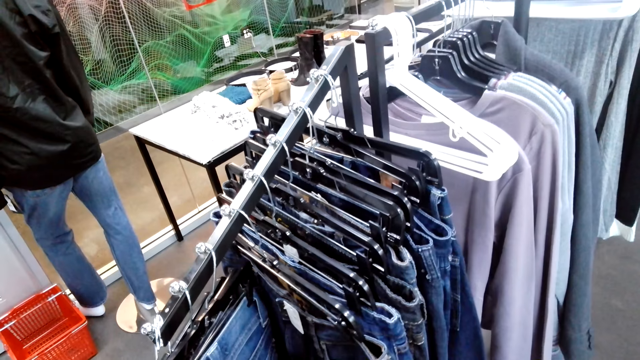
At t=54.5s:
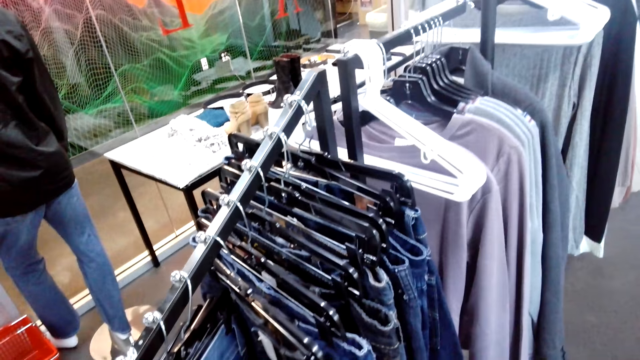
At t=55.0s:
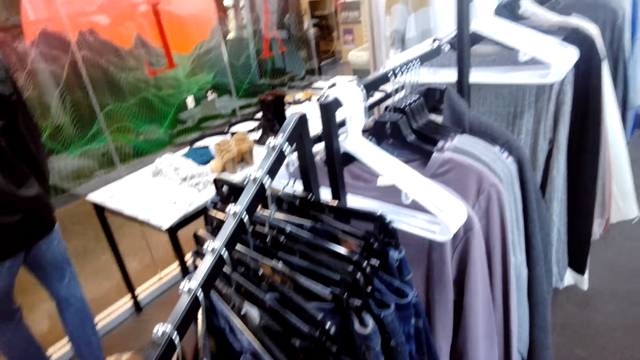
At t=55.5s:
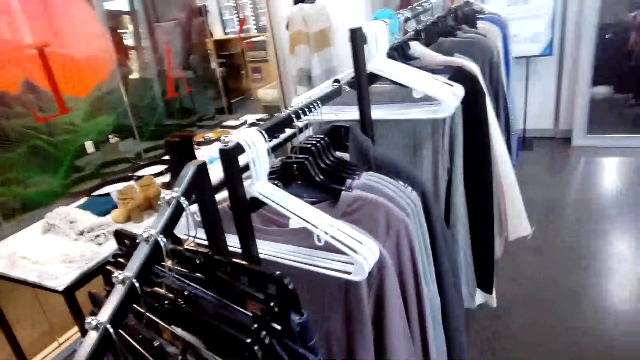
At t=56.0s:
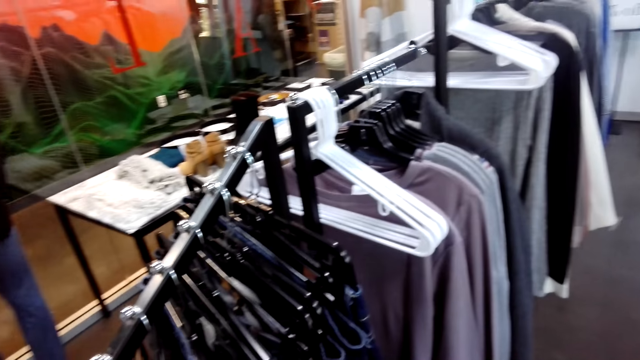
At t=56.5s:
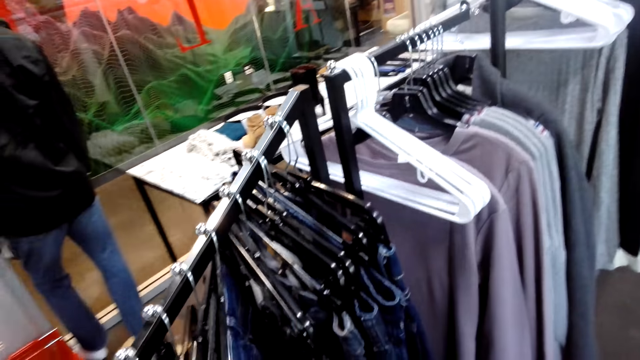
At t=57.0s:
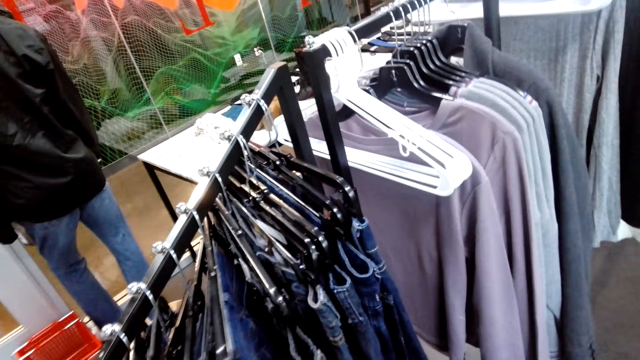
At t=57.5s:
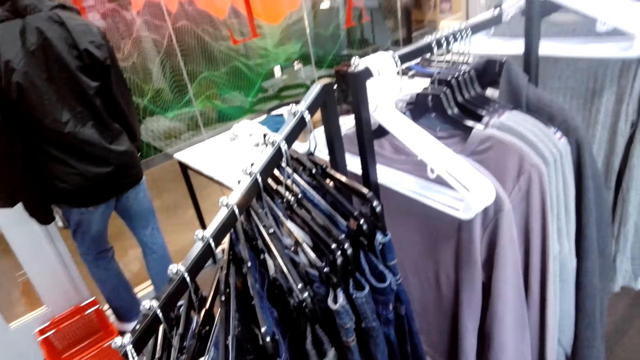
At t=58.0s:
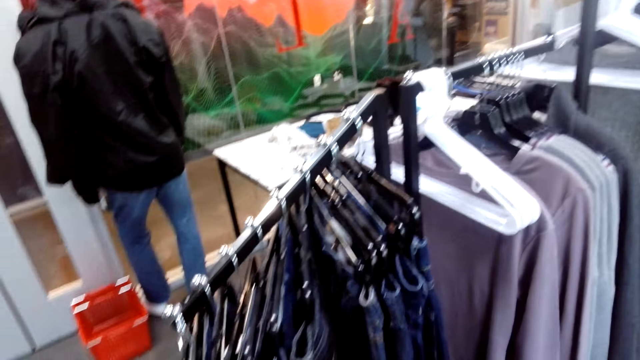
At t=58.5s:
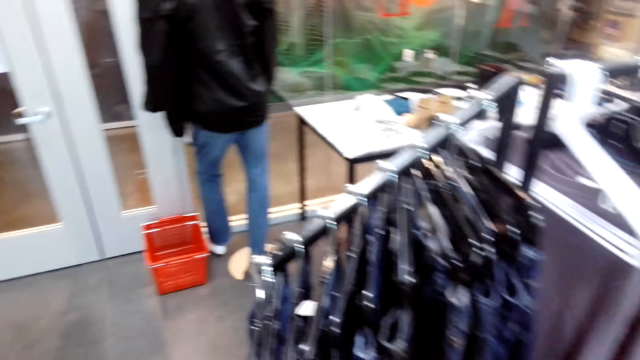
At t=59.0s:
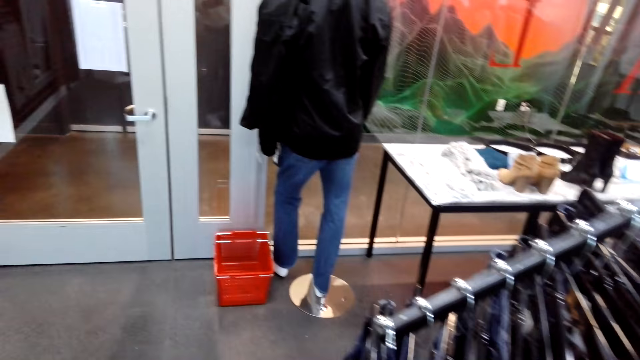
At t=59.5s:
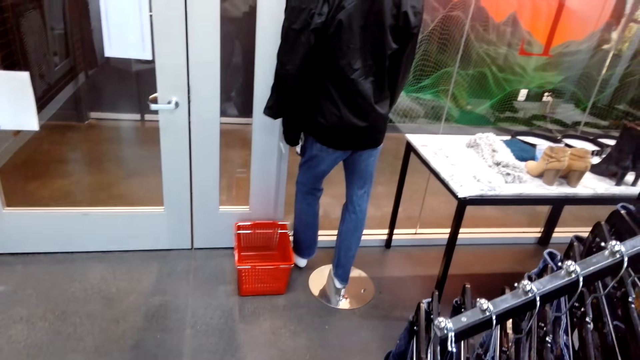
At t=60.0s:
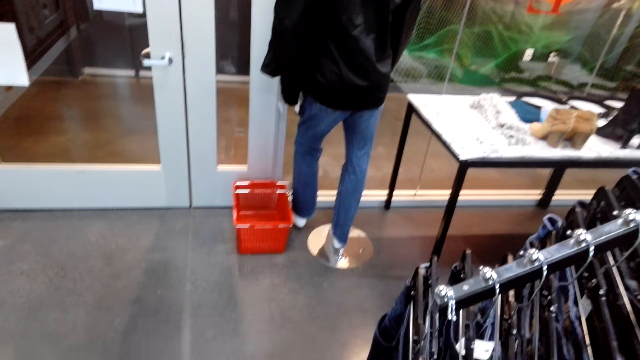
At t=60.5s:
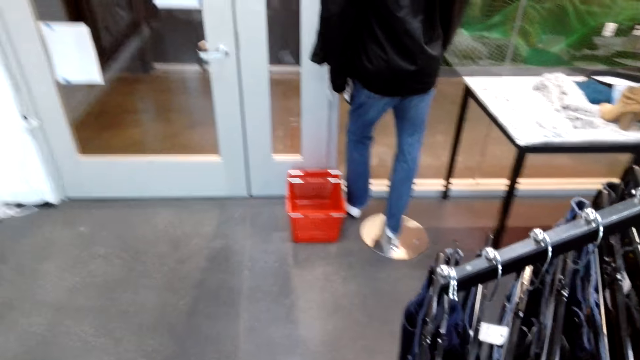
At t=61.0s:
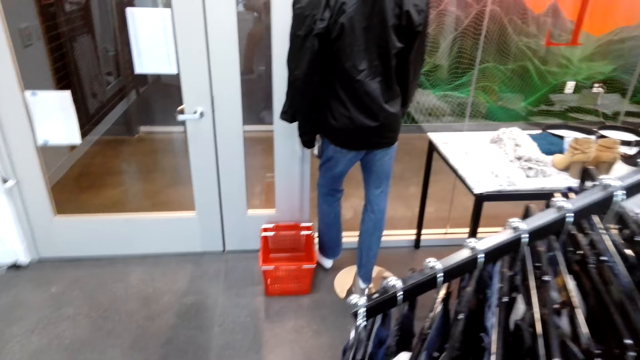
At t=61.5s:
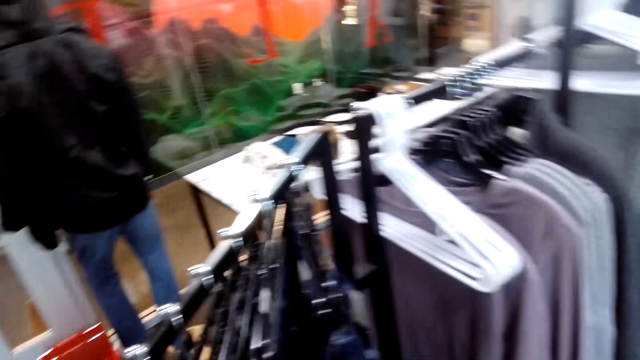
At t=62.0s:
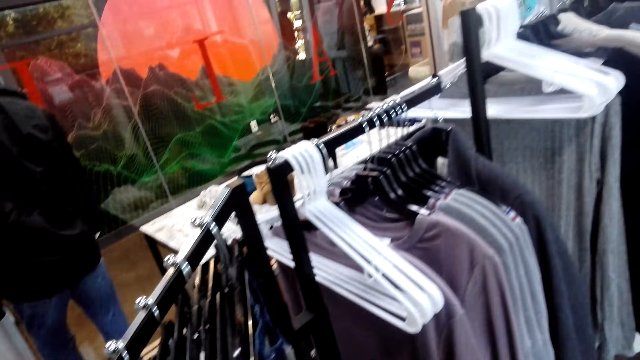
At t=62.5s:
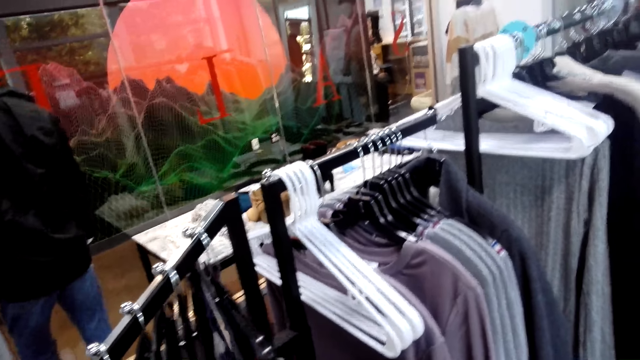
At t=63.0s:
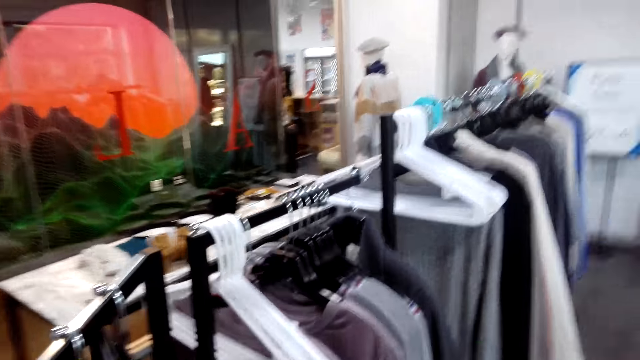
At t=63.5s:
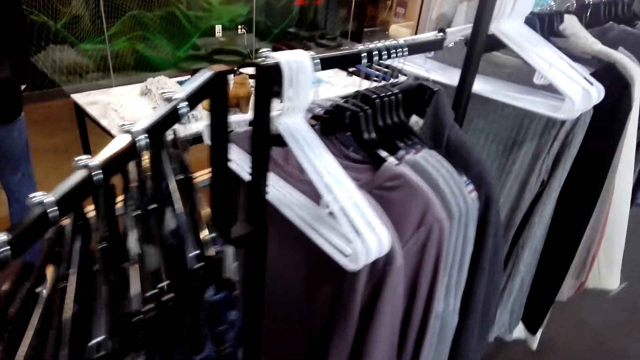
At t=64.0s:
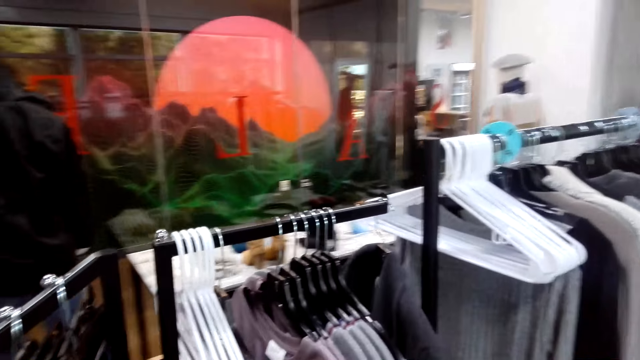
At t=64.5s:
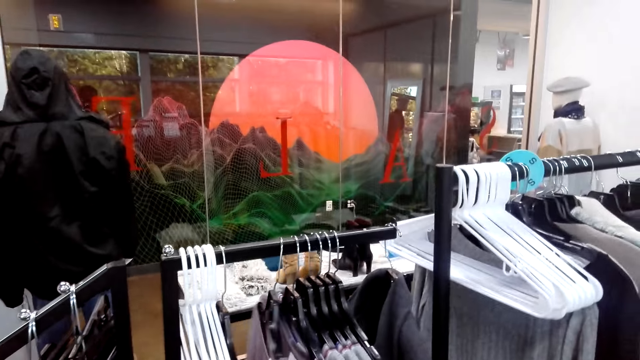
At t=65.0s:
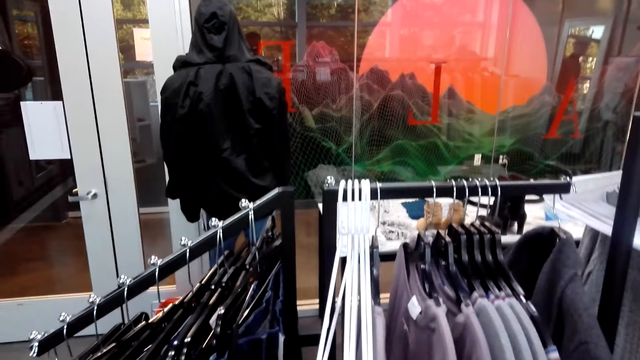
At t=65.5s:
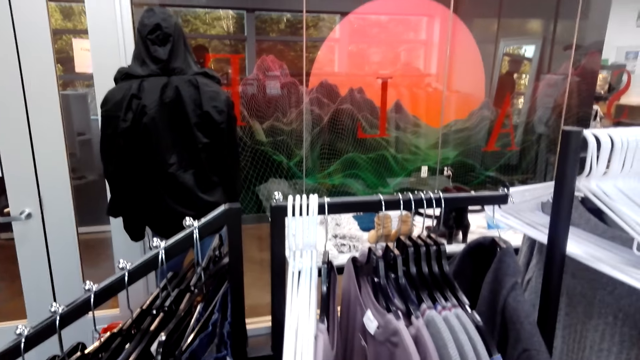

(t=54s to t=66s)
The camera wearer moves forward.

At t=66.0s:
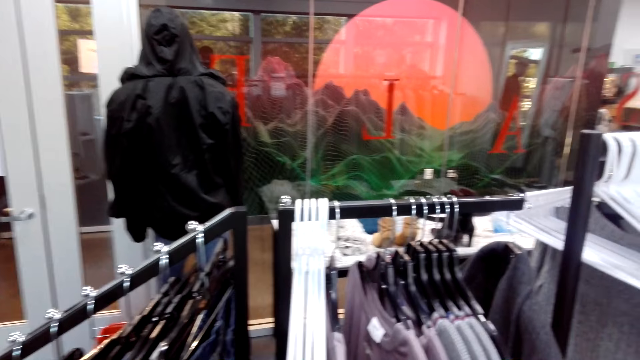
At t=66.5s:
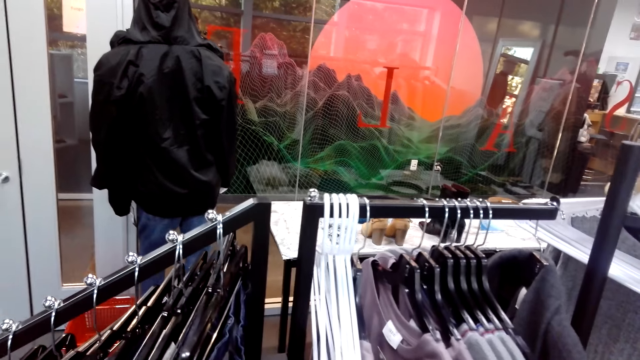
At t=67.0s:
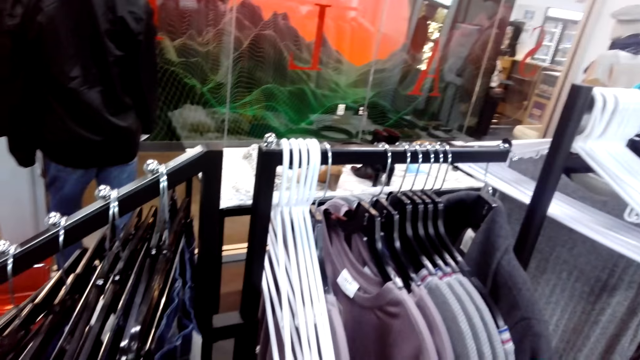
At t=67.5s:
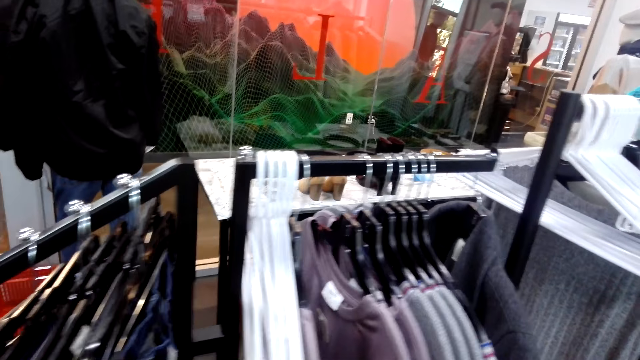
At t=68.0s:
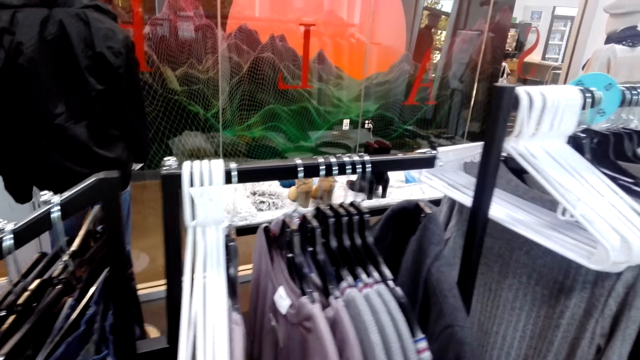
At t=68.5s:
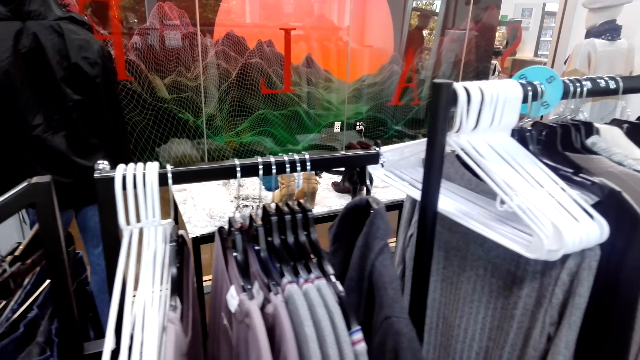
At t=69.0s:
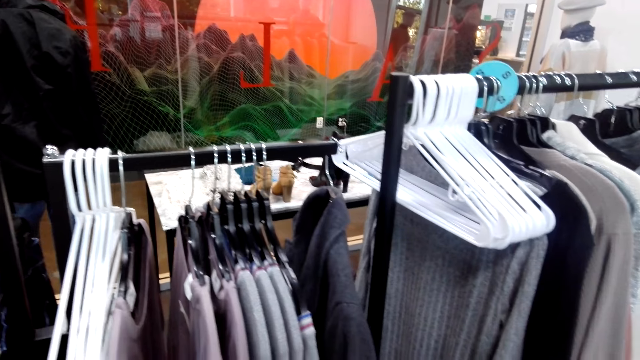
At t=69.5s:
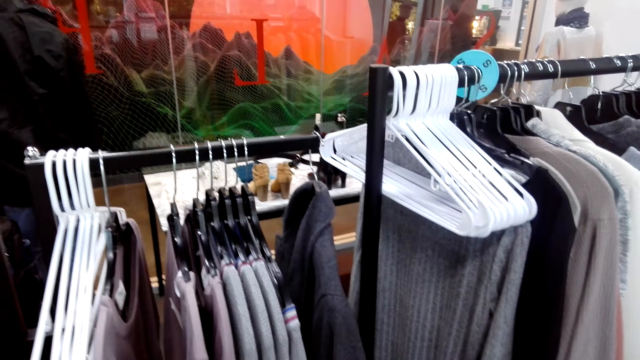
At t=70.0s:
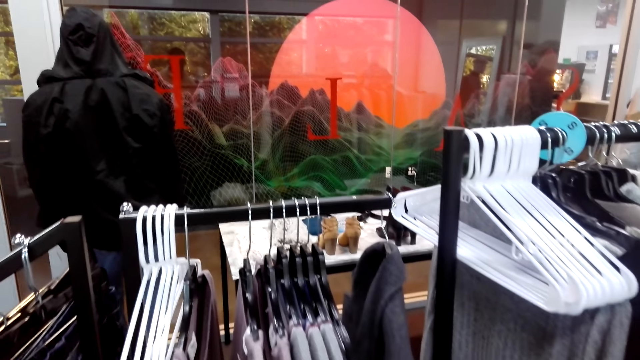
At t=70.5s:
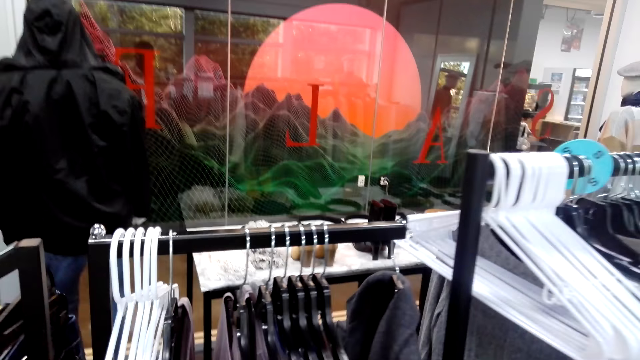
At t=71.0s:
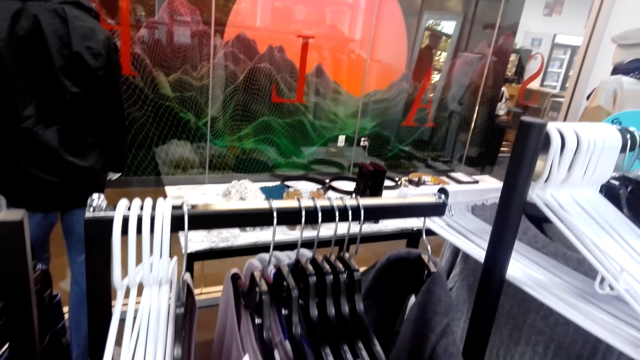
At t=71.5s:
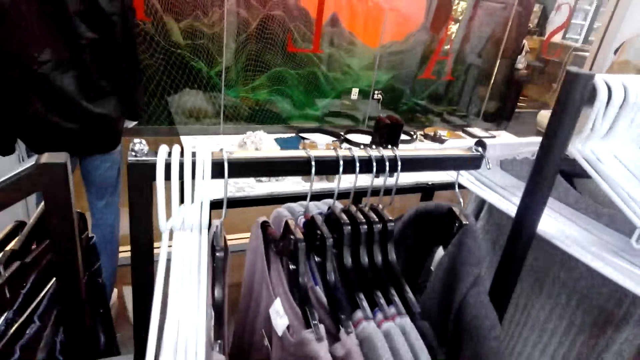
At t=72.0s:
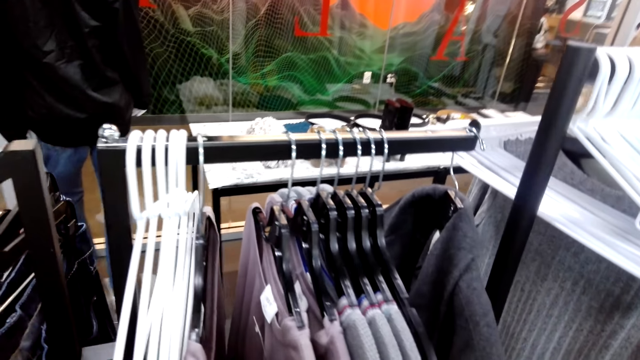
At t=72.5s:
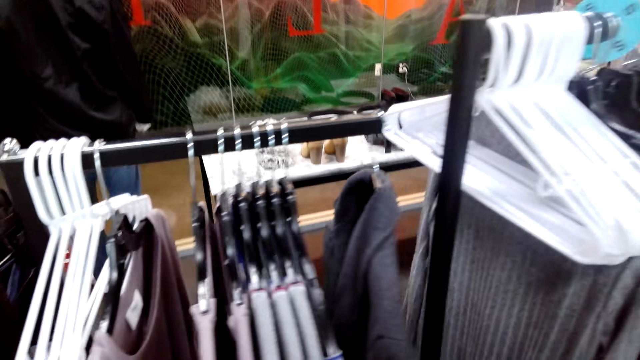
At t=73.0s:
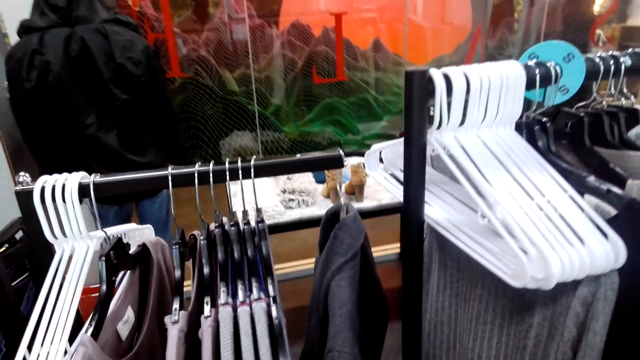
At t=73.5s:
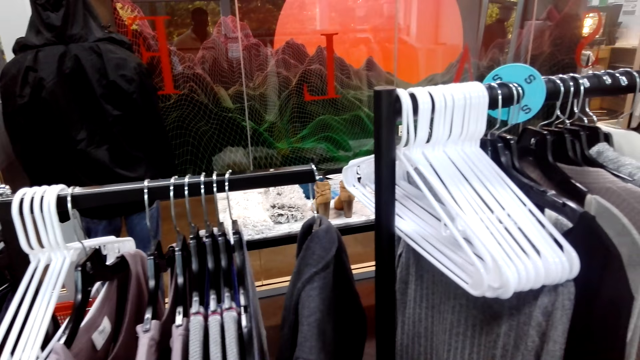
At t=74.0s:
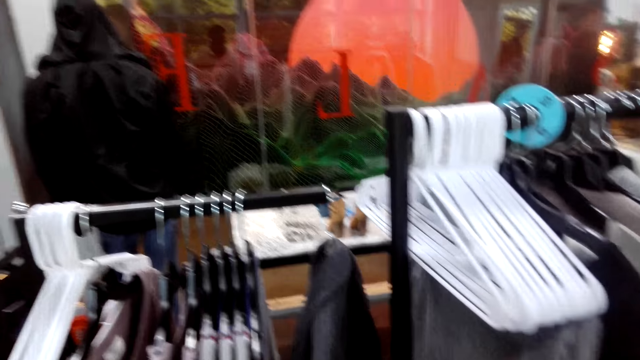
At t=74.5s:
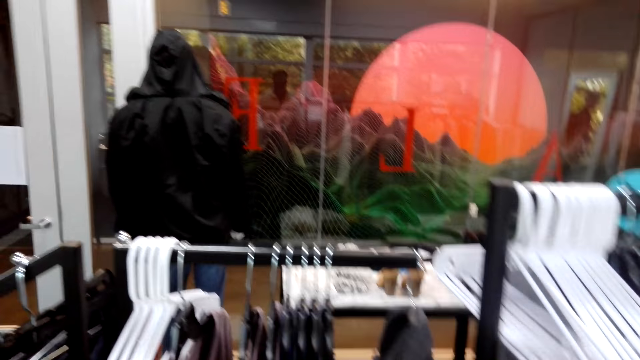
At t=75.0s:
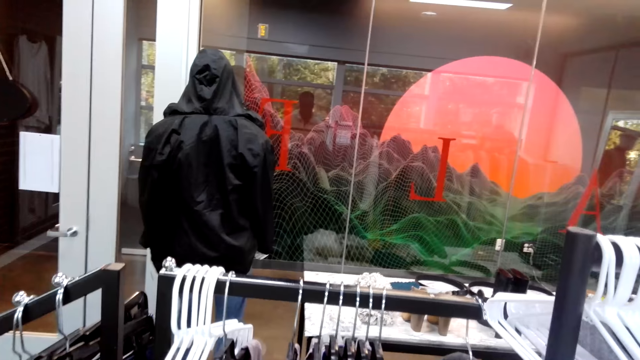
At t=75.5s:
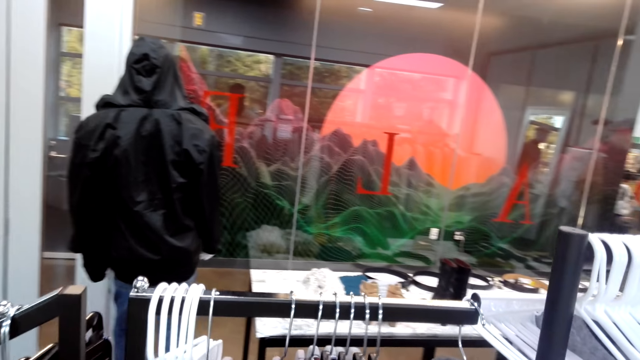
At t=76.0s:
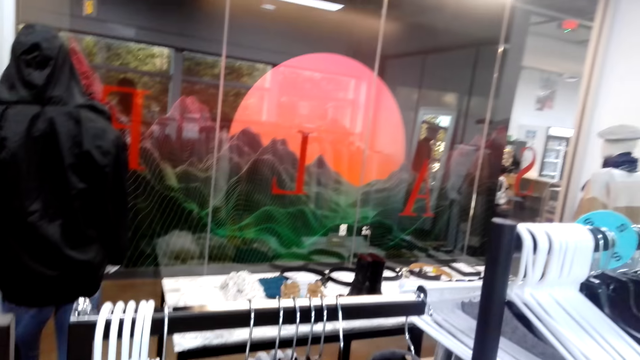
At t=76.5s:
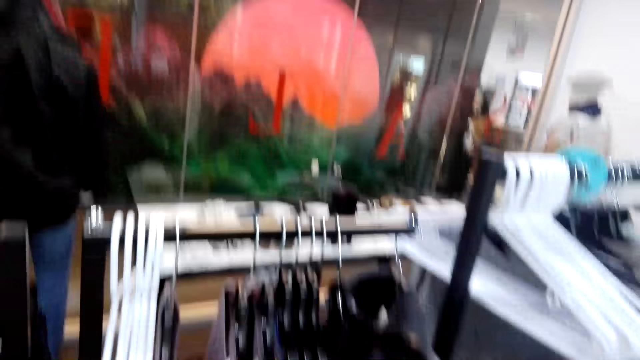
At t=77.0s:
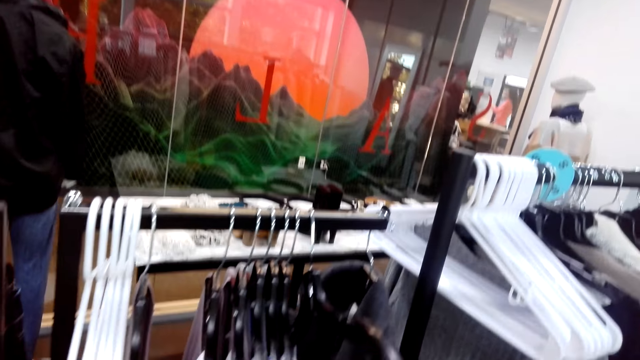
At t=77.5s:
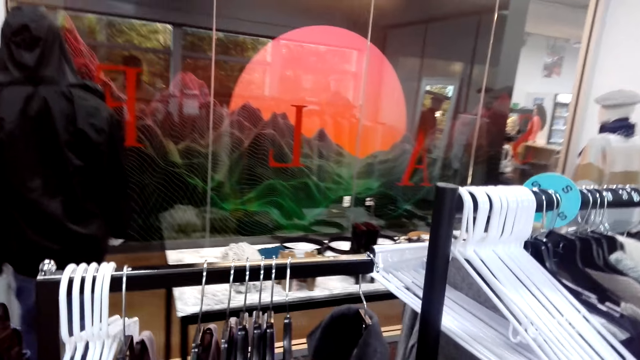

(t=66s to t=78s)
The camera wearer looks around.
